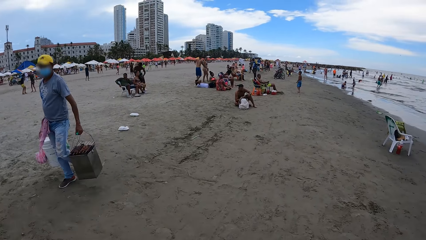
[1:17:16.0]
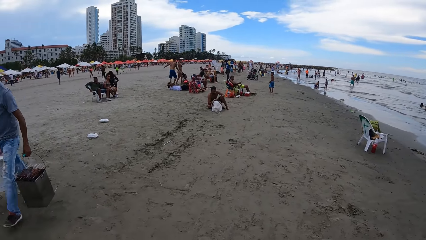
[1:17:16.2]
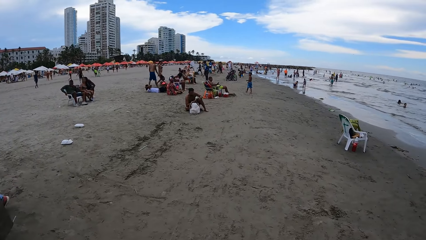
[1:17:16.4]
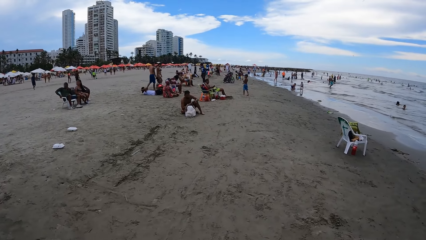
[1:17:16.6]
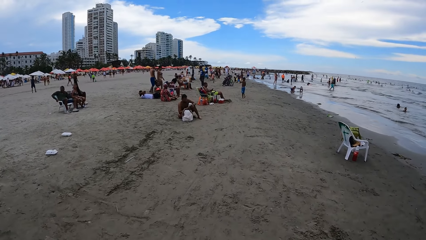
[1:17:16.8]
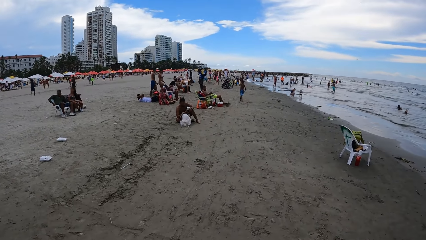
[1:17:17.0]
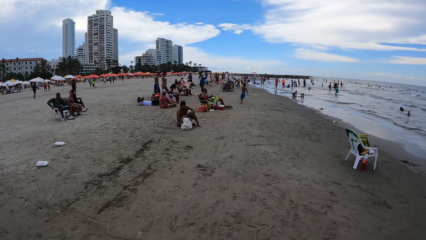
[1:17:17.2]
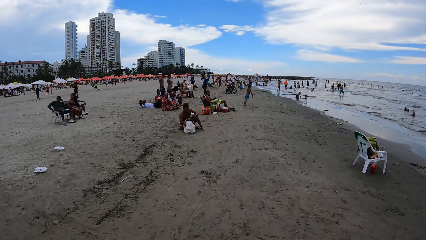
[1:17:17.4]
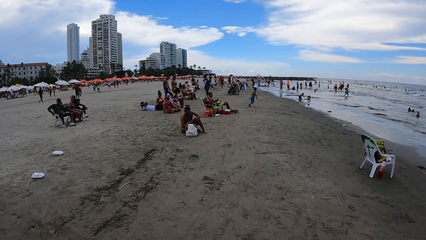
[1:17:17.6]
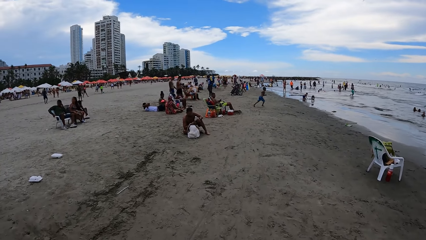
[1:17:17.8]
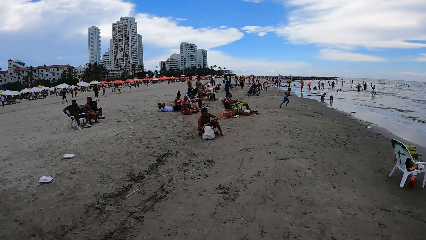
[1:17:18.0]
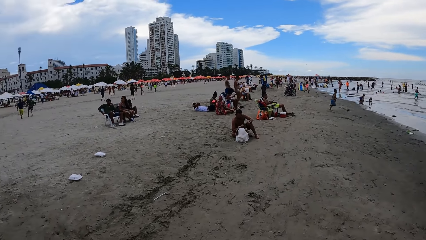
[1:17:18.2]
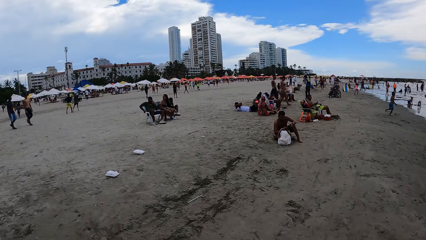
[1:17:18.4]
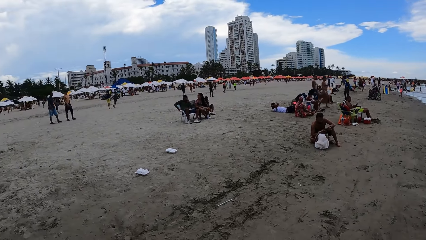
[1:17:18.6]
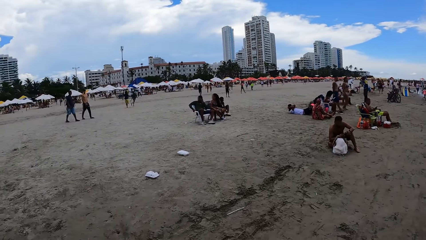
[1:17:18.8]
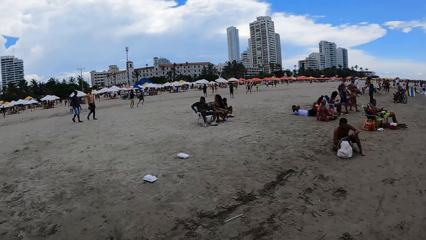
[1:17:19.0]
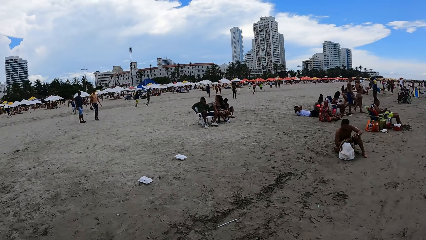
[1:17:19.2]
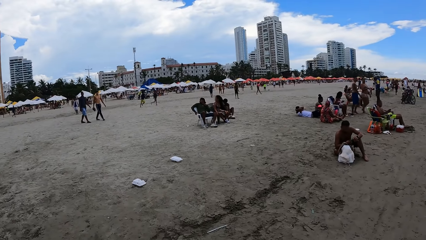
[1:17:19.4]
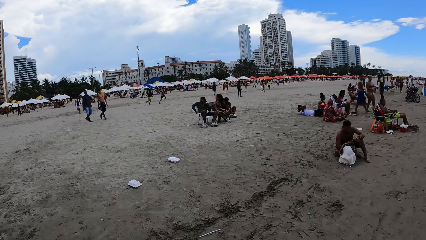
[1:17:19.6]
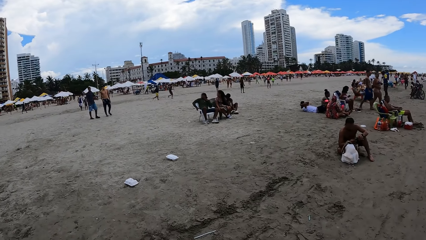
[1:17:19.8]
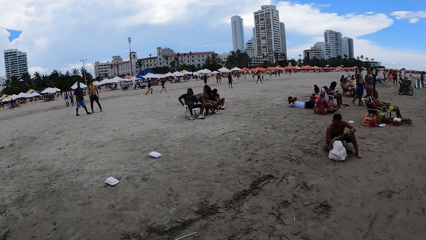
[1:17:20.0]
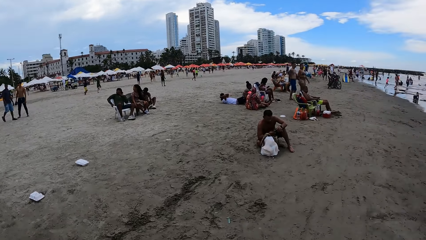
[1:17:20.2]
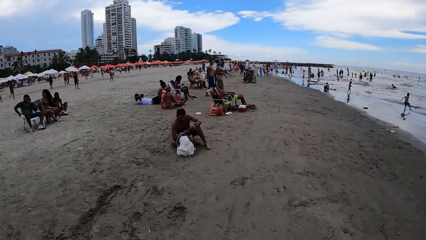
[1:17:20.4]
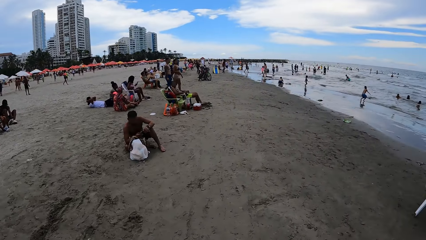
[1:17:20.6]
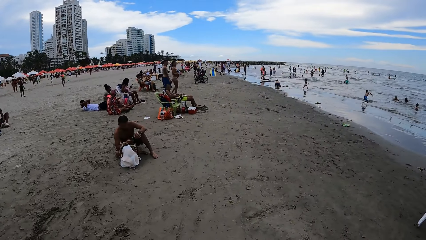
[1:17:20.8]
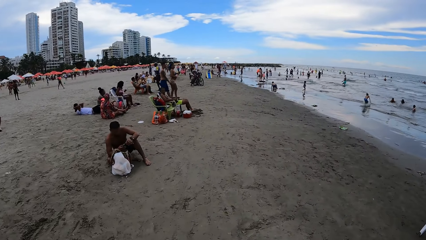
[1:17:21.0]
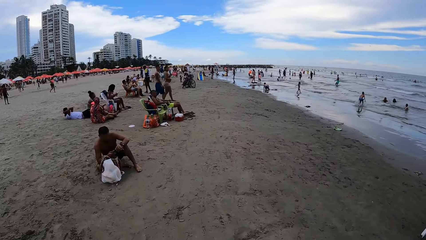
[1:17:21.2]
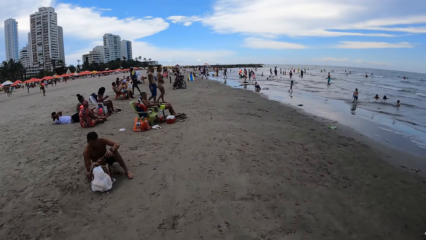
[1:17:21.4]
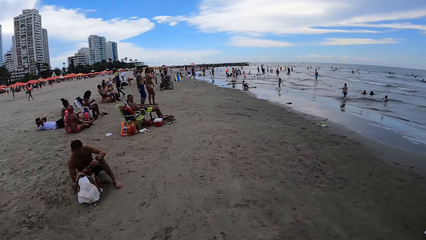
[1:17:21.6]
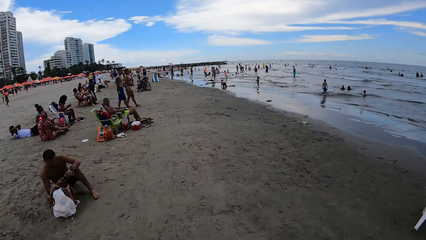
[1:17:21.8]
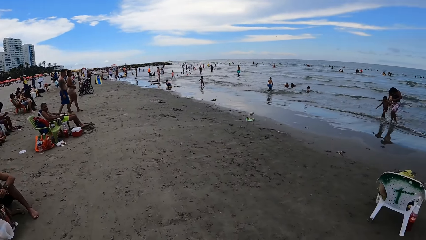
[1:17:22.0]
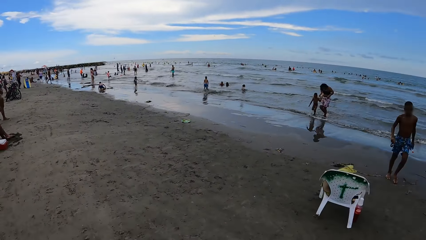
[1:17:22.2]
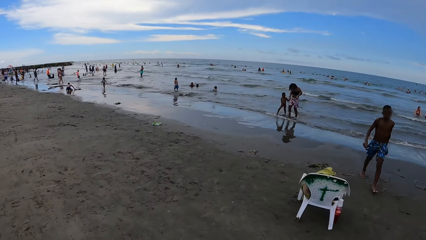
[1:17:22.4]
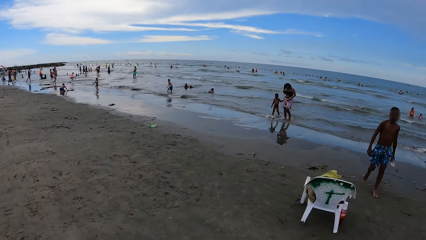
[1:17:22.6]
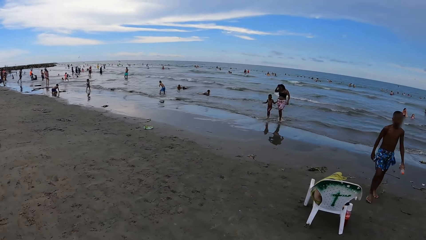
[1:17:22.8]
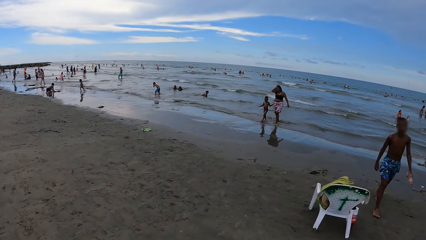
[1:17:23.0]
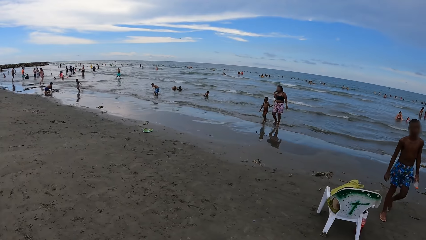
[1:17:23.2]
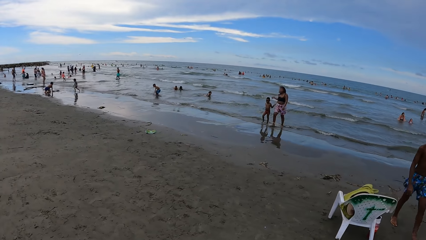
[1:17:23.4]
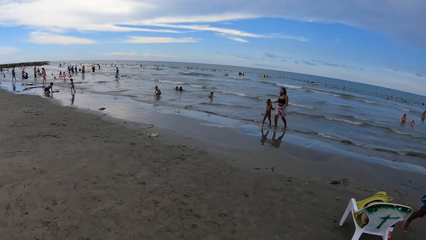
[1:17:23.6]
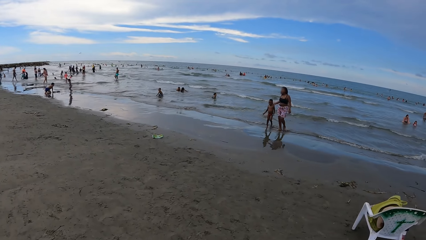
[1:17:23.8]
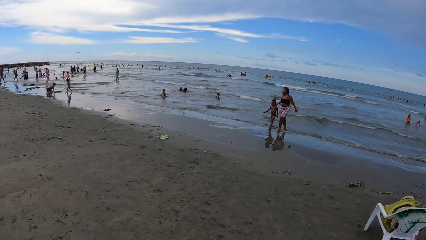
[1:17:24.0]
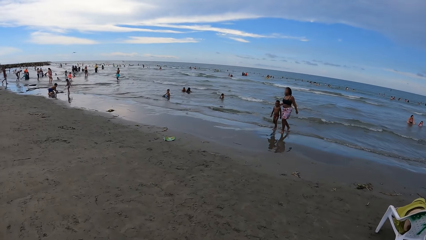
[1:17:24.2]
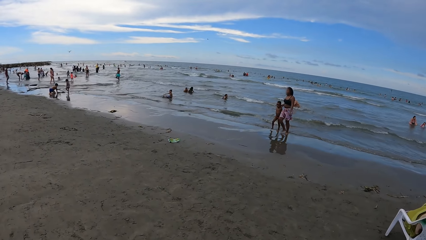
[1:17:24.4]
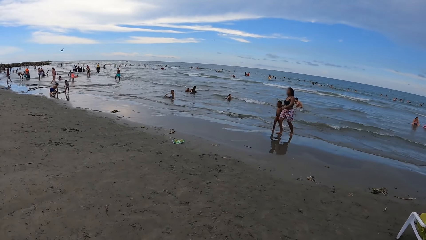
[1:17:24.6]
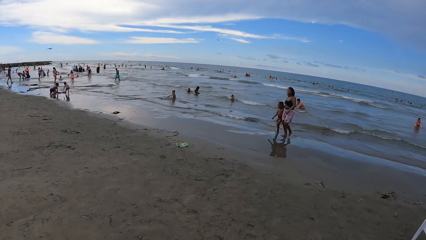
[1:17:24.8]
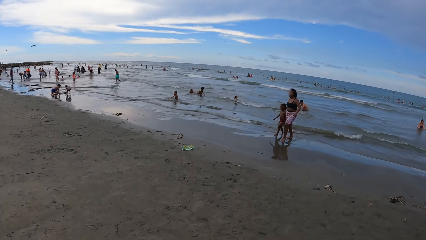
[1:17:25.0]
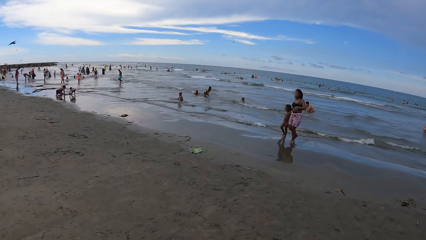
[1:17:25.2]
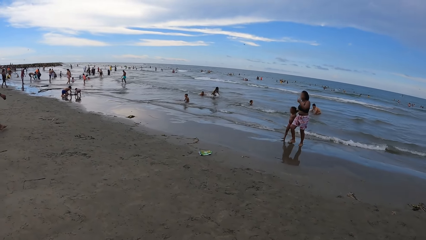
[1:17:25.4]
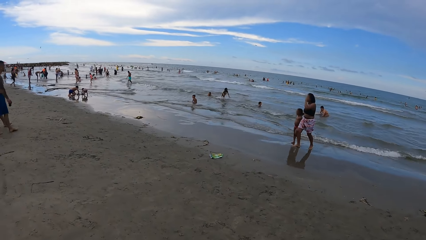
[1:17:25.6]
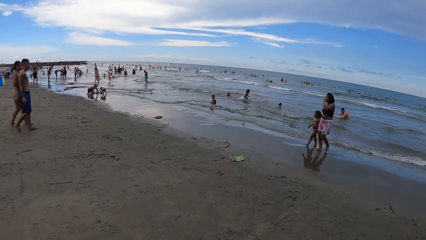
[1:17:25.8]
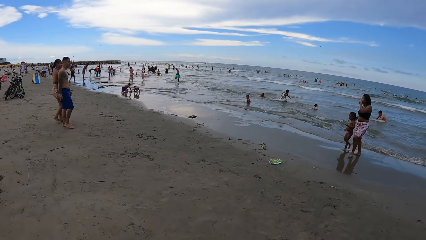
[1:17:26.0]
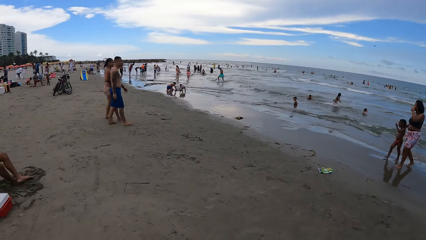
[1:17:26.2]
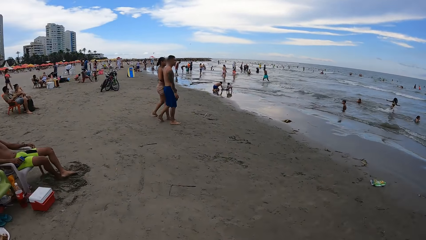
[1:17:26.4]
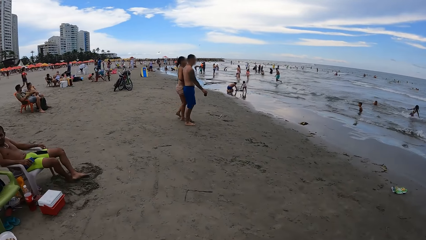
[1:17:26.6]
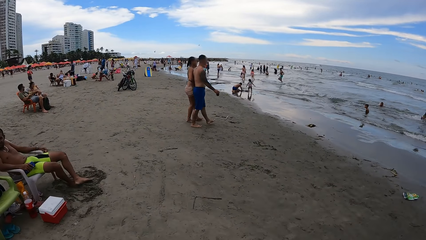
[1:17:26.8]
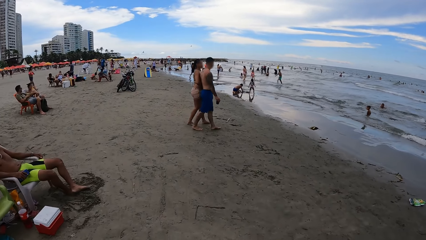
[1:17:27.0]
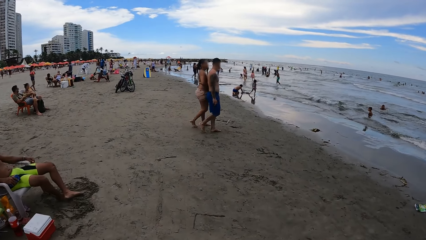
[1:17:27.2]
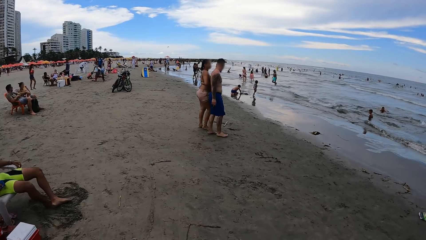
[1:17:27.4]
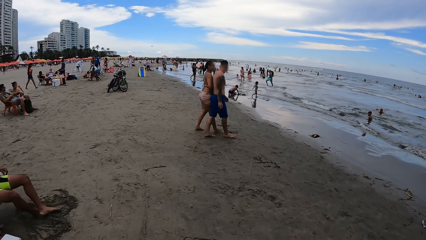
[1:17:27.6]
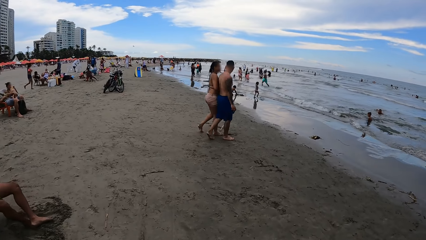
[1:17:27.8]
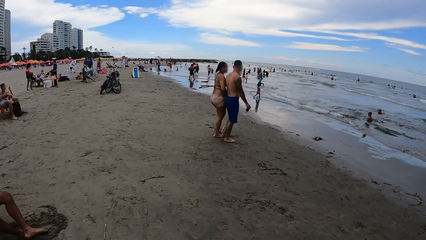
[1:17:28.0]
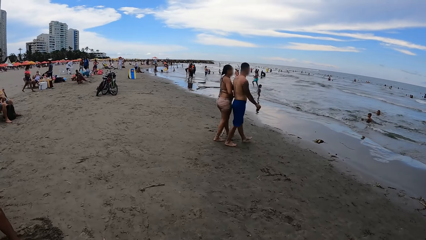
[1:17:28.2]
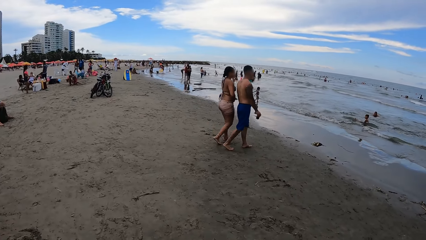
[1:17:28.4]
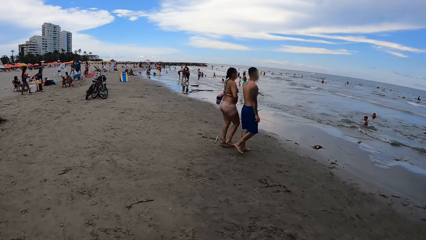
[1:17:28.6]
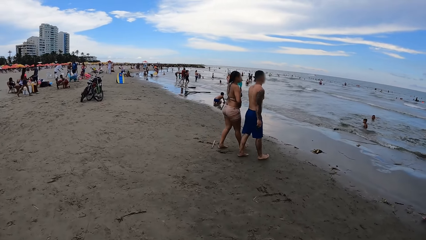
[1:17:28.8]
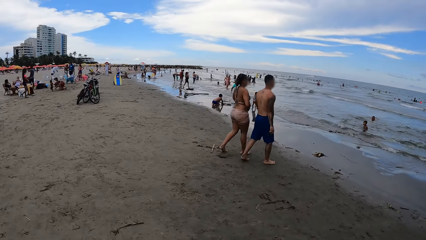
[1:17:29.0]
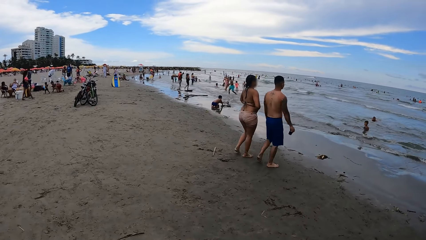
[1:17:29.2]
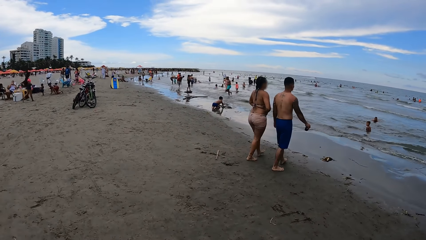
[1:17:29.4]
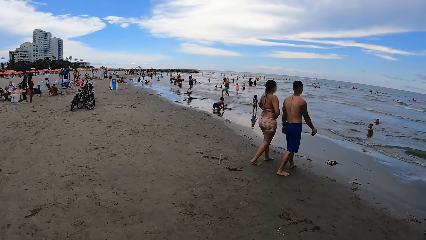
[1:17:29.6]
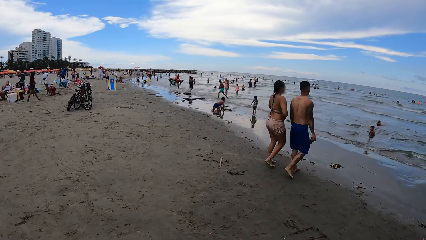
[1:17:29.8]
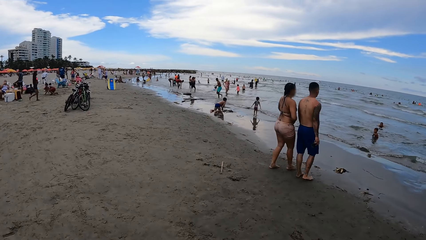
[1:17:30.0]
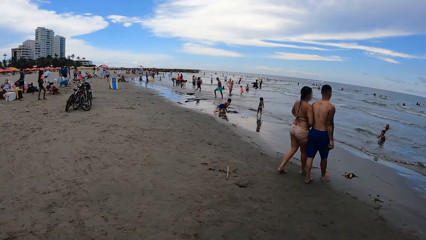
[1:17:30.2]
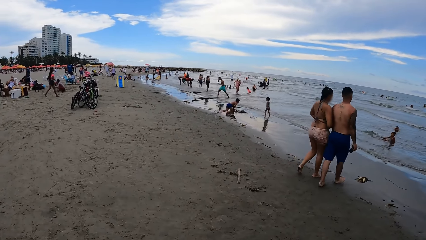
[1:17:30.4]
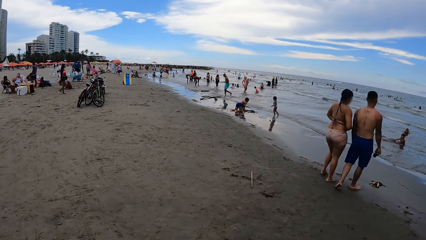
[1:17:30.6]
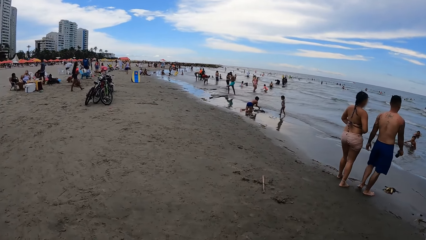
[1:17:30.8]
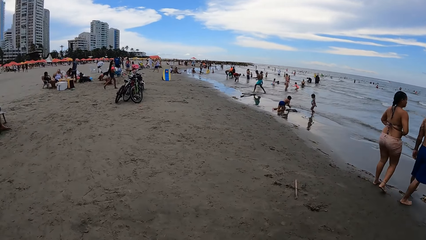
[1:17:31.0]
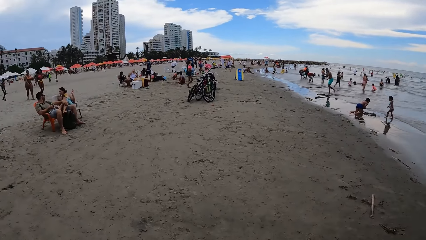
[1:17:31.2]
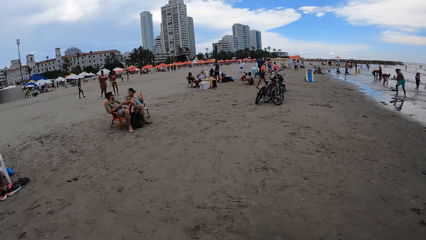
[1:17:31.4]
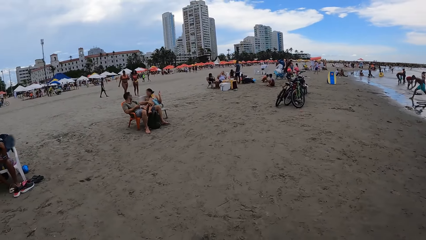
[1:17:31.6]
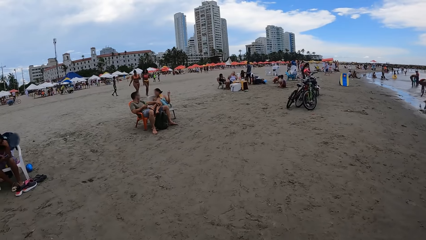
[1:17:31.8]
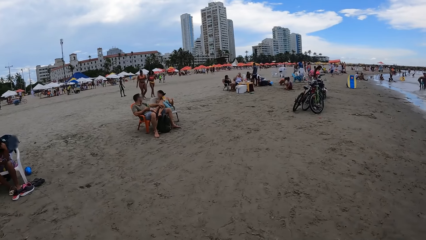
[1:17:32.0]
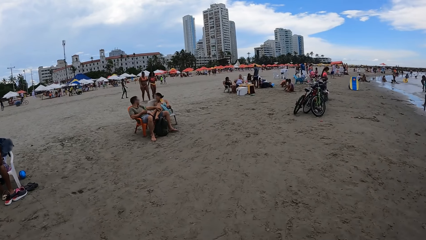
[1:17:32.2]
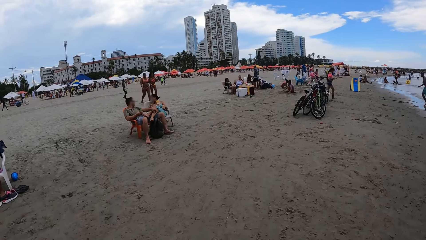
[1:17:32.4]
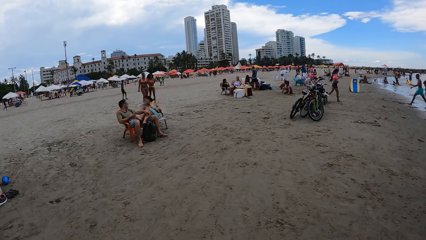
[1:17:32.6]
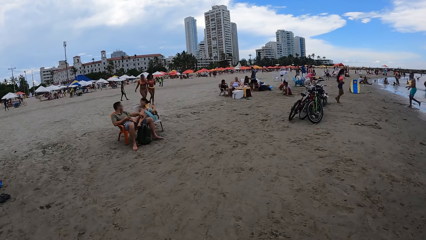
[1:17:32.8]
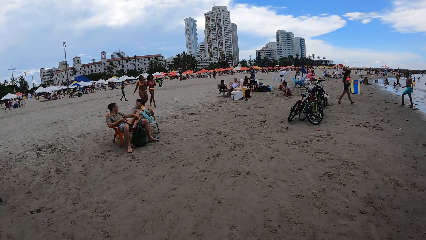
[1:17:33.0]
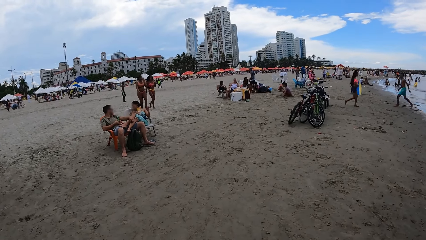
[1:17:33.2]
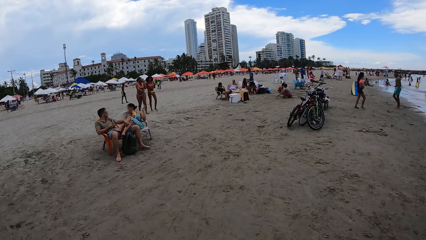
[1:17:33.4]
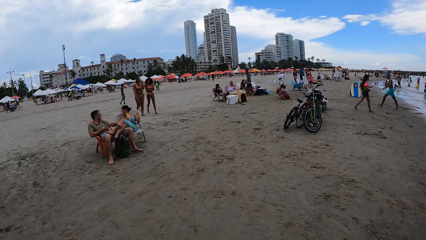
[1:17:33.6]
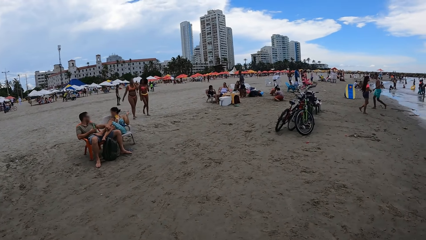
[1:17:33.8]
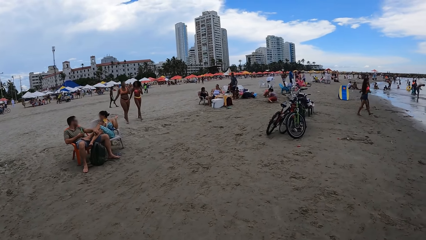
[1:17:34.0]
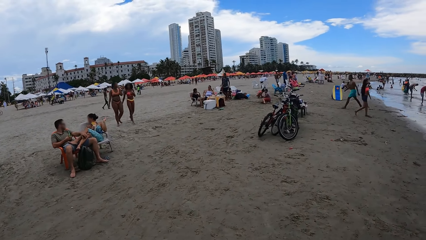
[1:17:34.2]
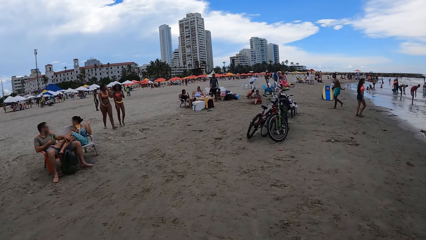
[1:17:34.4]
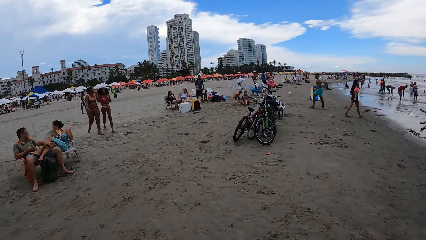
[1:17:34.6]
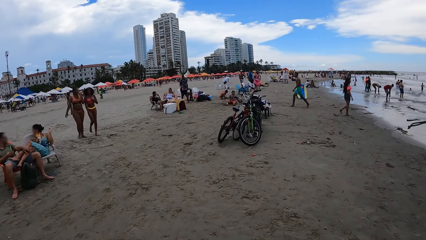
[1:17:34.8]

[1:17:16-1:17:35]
The camera wearer looks around. They walk around. They look around. They walk around. They look around. They walk around. They look around. They walk around.
